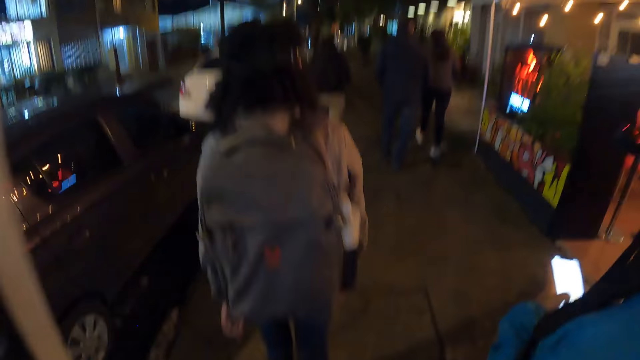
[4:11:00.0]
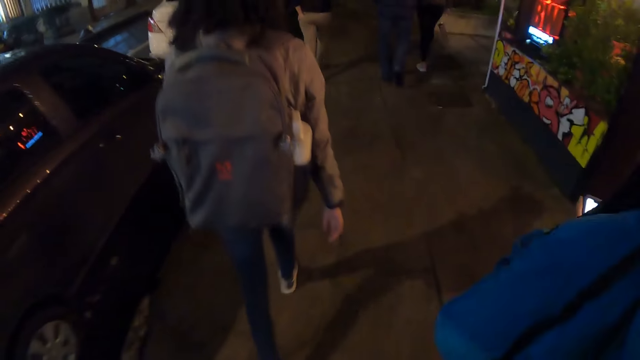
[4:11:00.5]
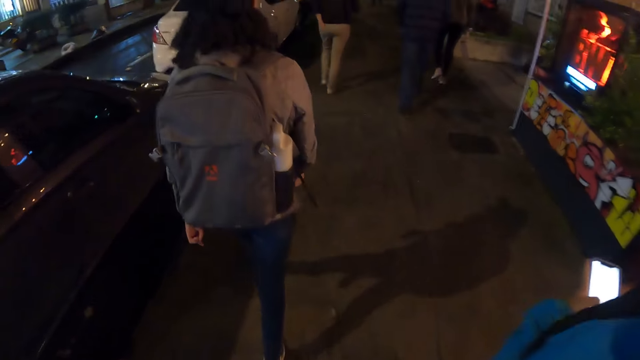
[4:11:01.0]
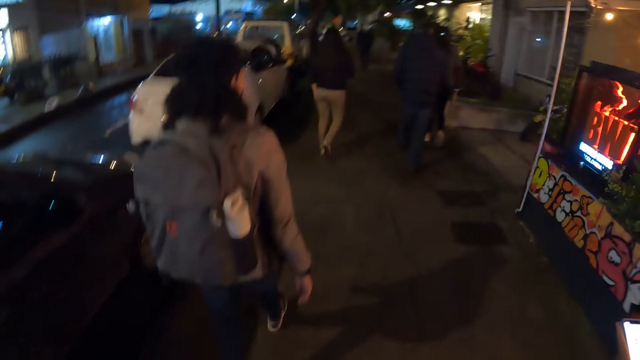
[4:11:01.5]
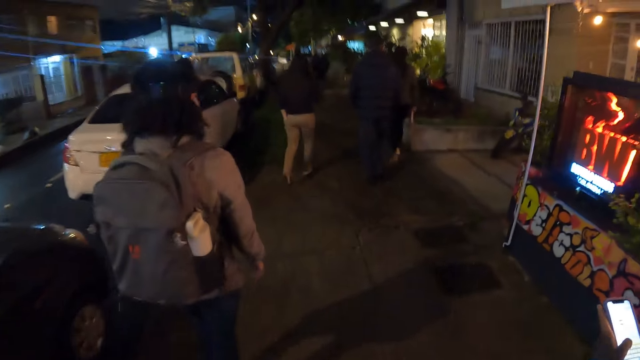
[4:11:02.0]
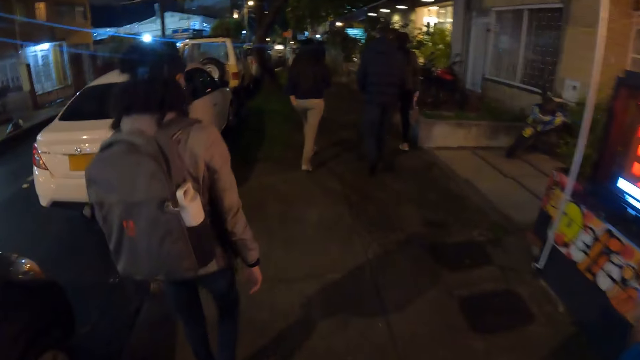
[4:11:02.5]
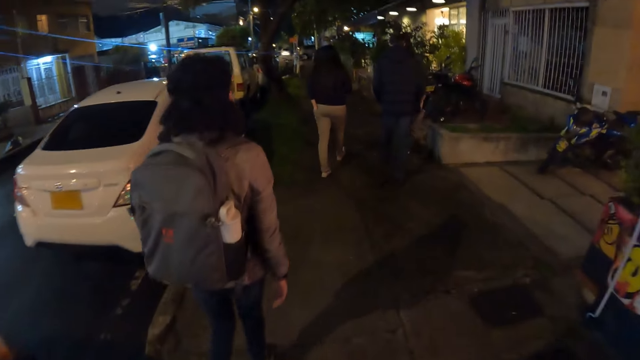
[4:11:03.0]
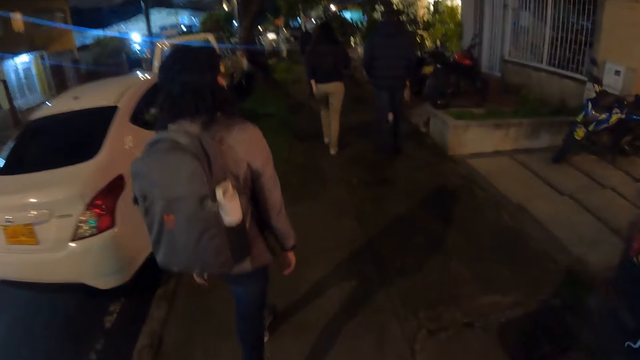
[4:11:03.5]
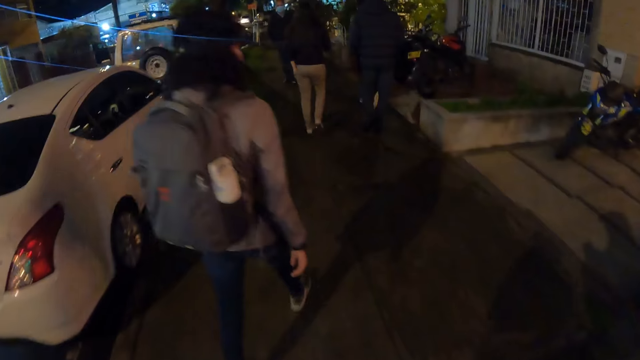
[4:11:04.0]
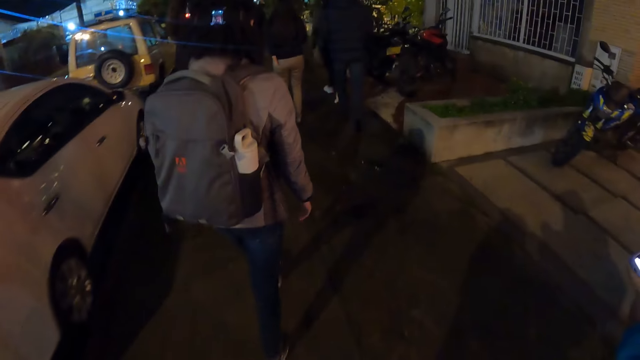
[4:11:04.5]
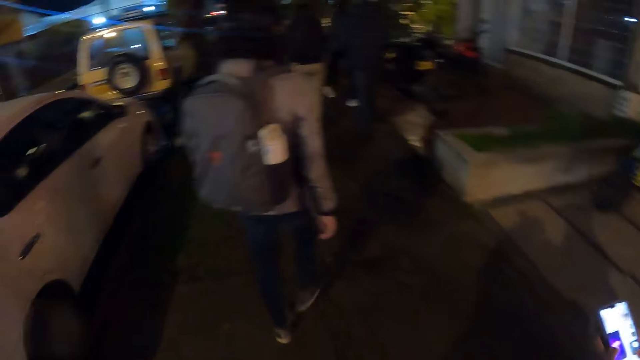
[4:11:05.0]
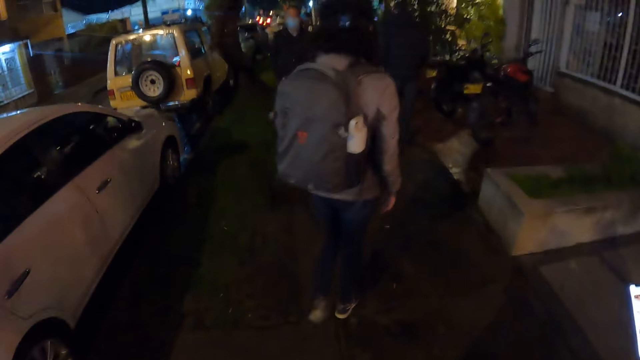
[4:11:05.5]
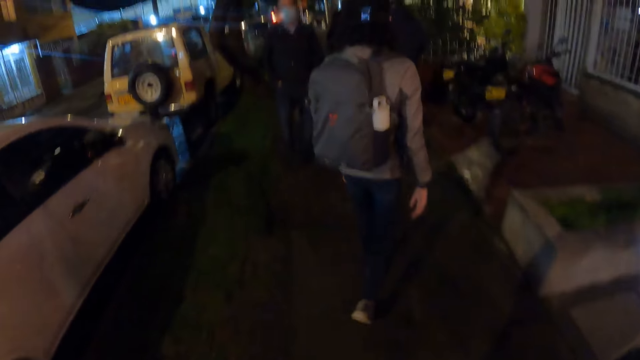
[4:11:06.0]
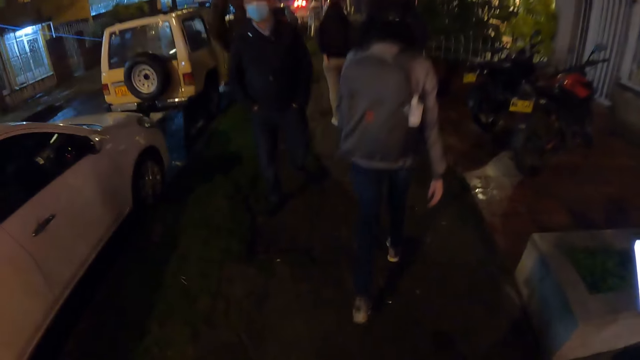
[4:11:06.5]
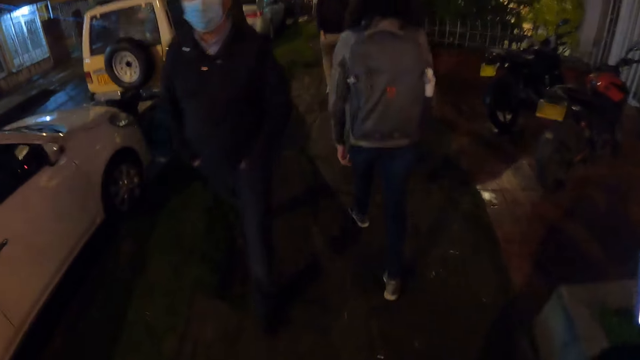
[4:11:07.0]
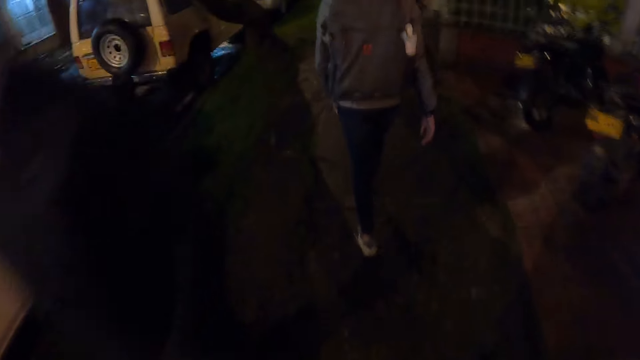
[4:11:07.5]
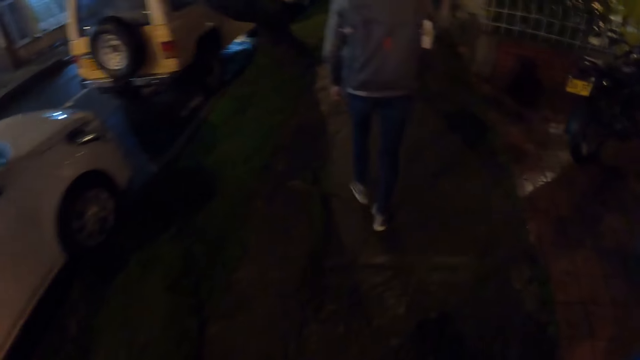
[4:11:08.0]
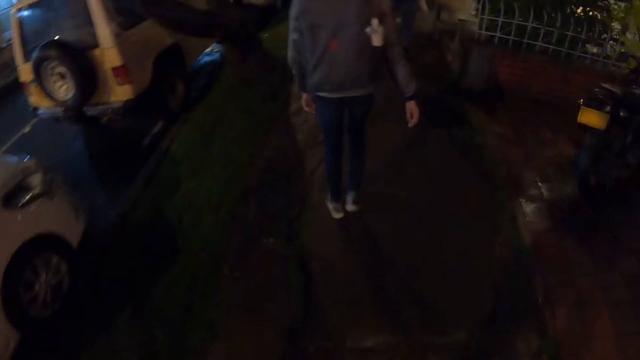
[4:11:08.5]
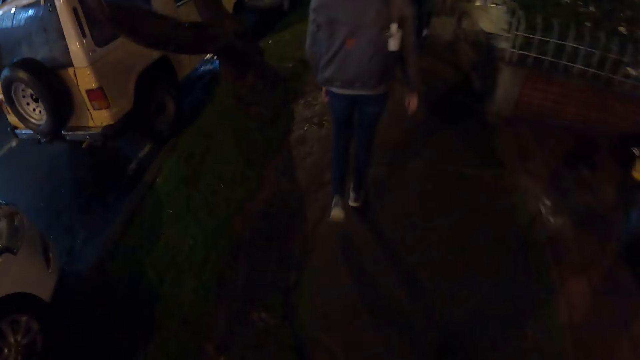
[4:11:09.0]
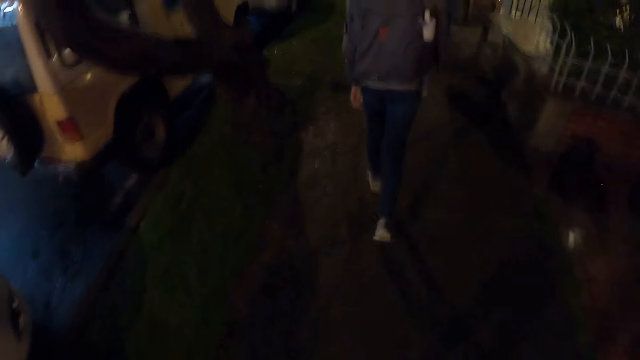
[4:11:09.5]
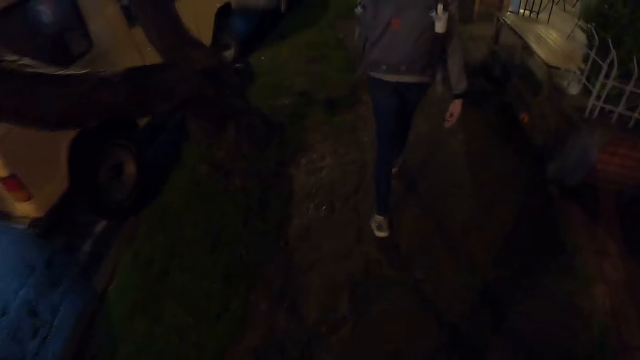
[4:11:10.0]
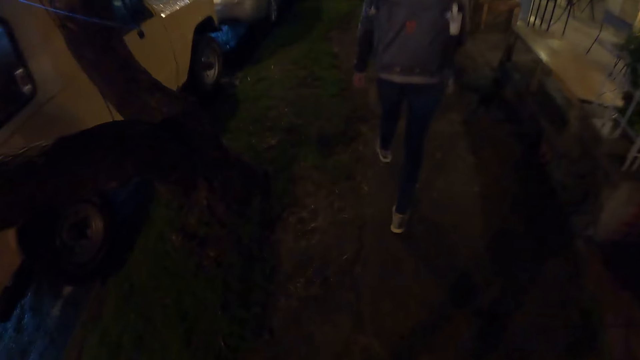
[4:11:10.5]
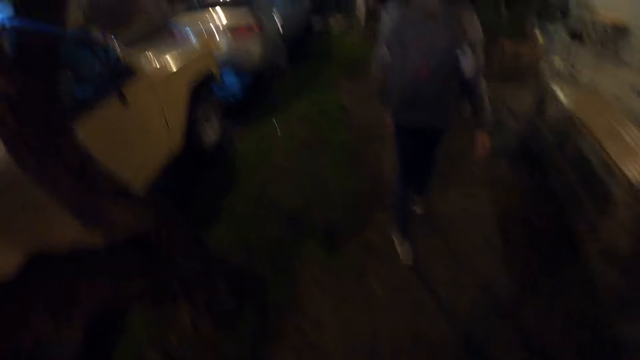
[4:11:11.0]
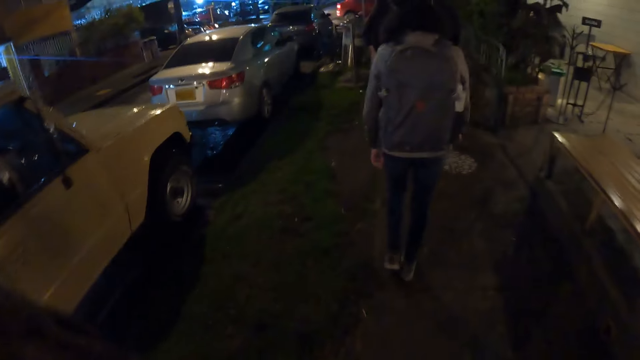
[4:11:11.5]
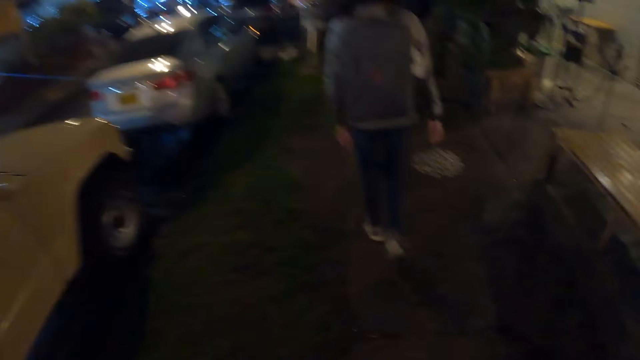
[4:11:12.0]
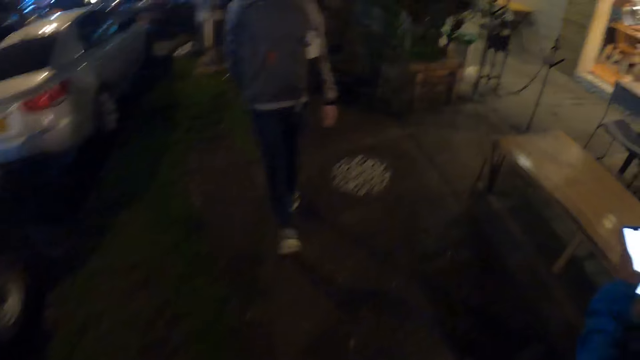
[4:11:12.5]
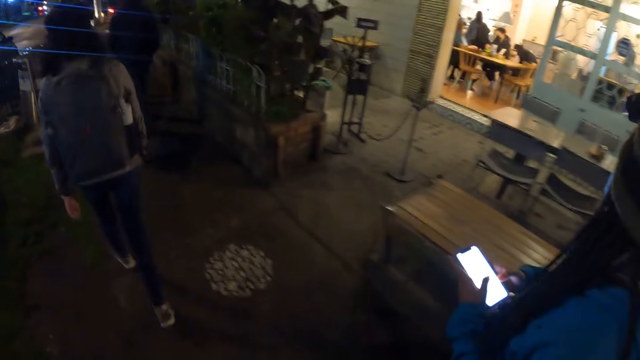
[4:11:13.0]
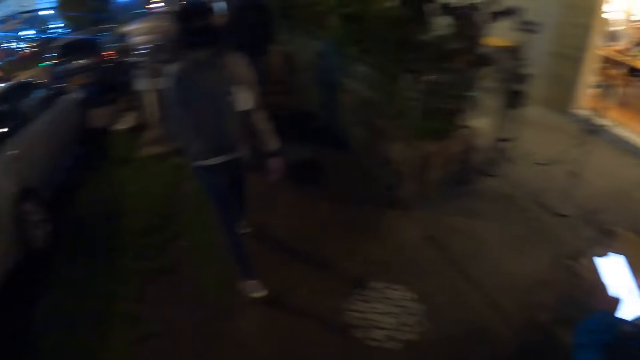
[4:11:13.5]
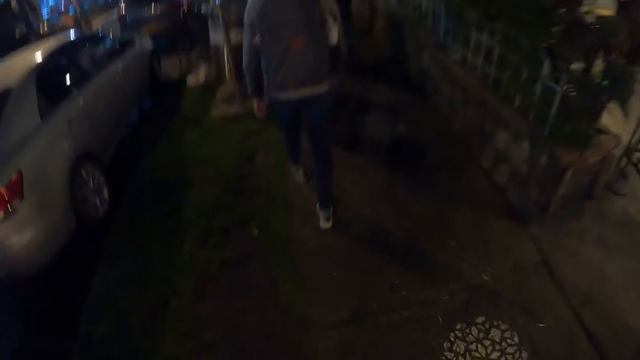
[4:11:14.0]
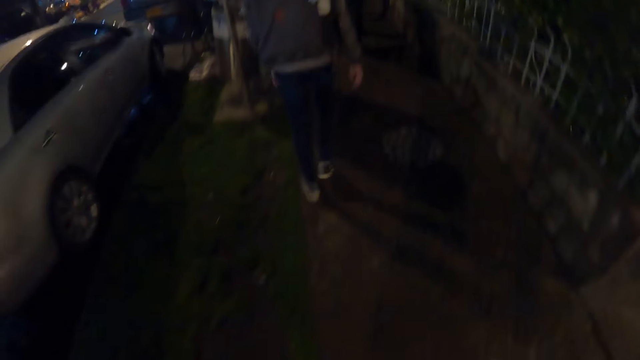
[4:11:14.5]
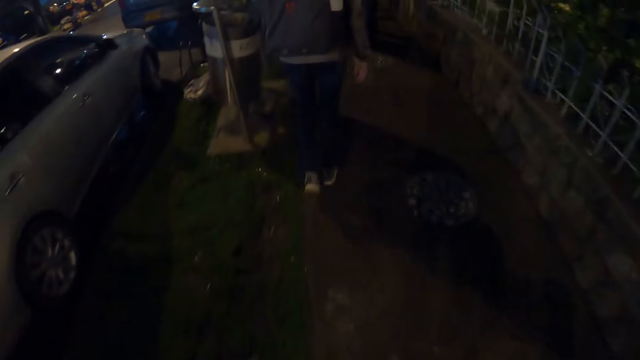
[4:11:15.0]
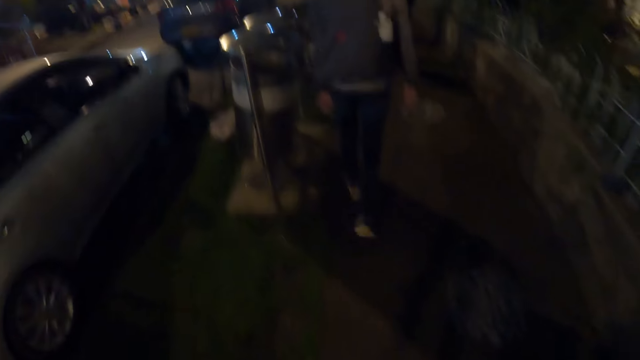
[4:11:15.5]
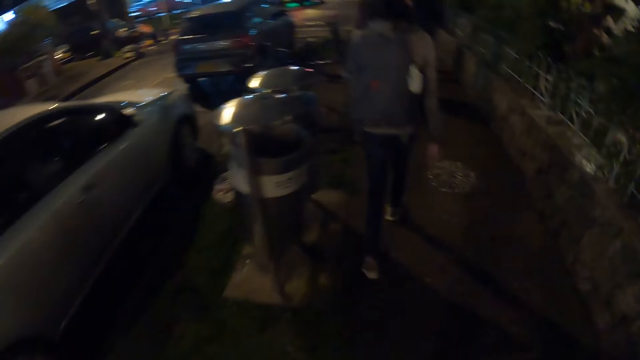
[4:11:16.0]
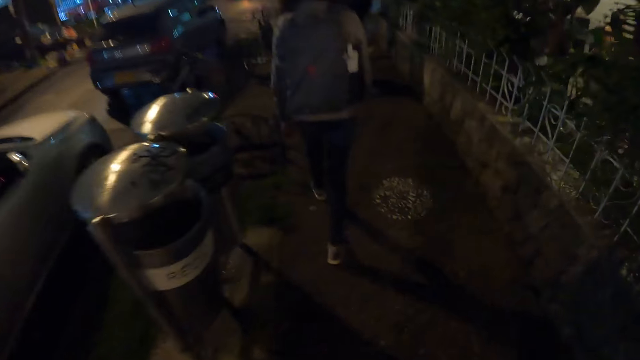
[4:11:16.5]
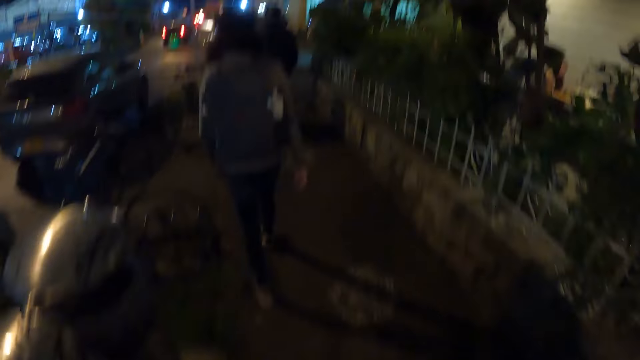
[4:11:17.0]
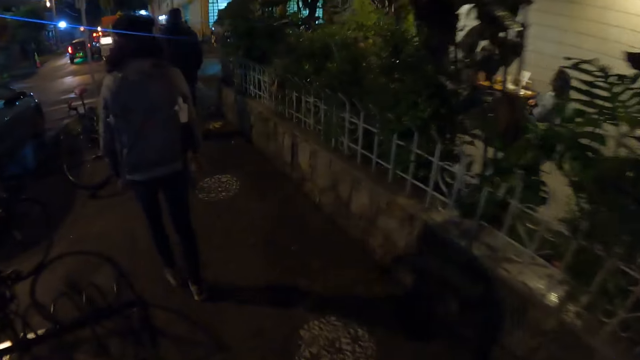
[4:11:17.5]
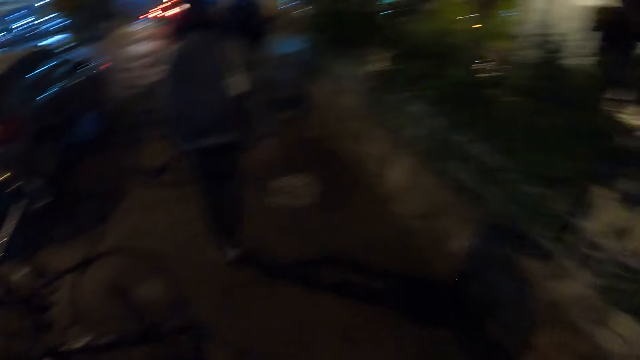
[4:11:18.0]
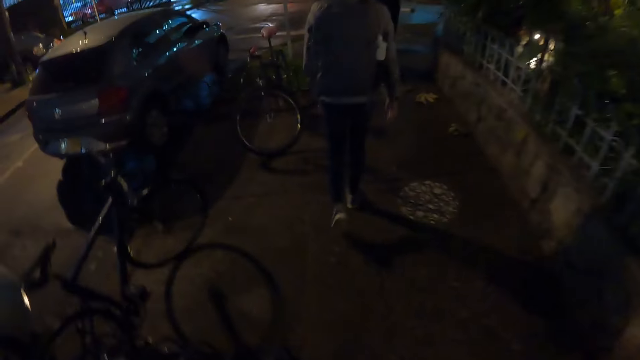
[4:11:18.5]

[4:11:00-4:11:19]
The camera wearer walks around. A person operates the phone.

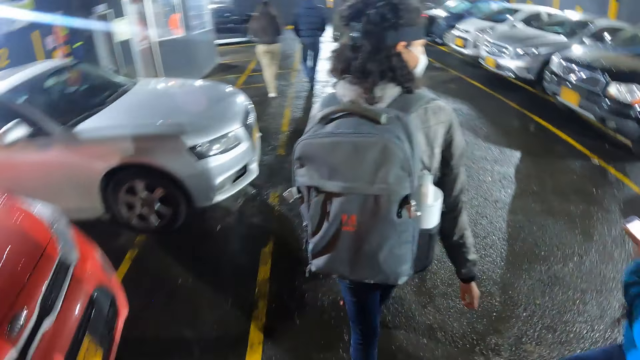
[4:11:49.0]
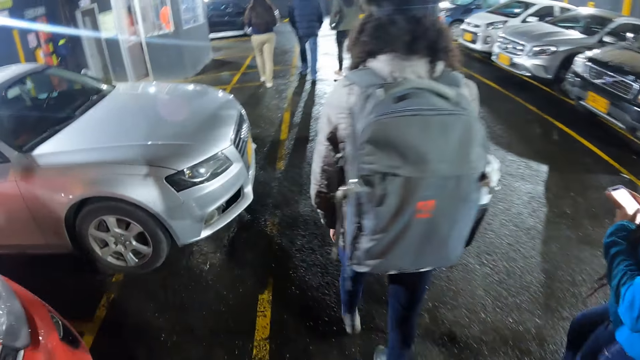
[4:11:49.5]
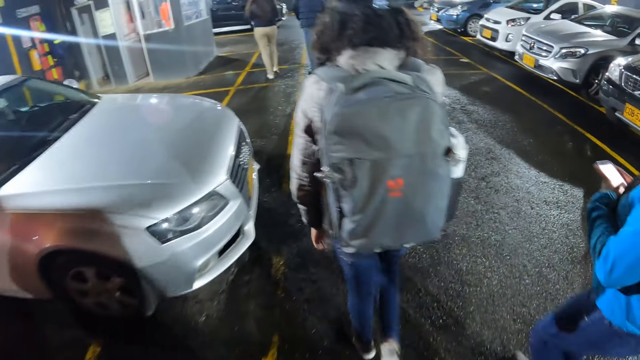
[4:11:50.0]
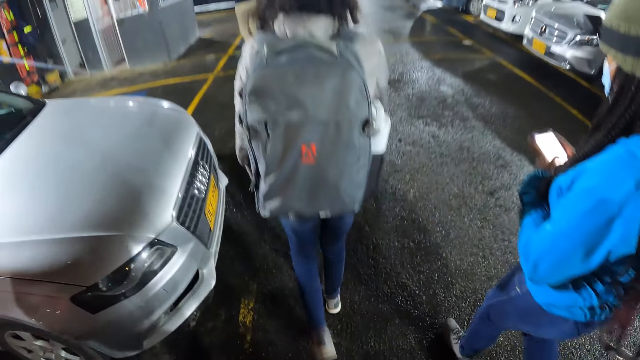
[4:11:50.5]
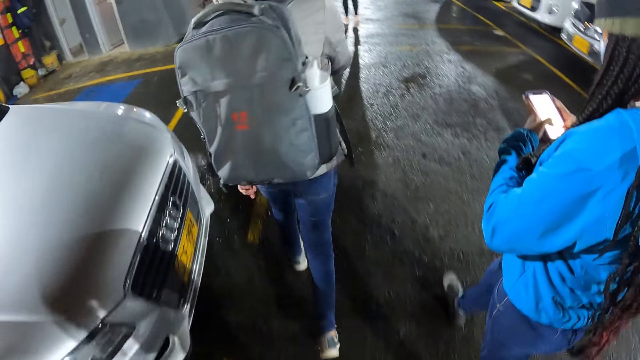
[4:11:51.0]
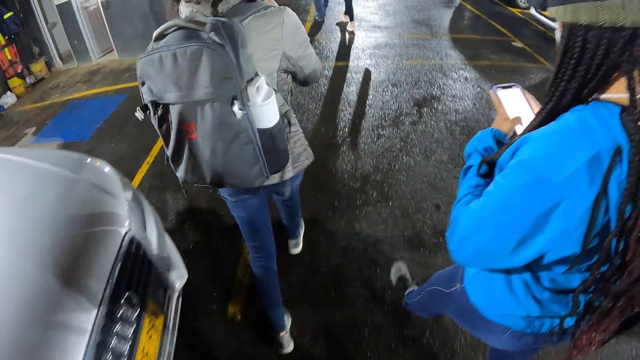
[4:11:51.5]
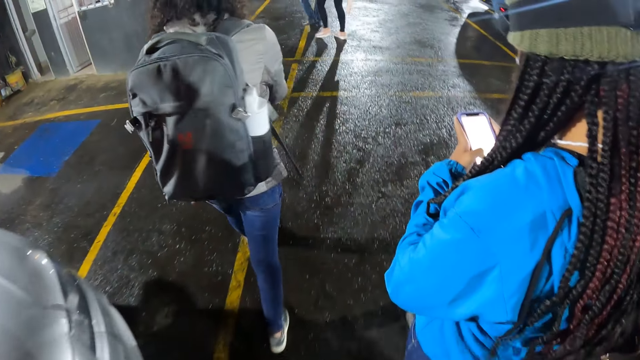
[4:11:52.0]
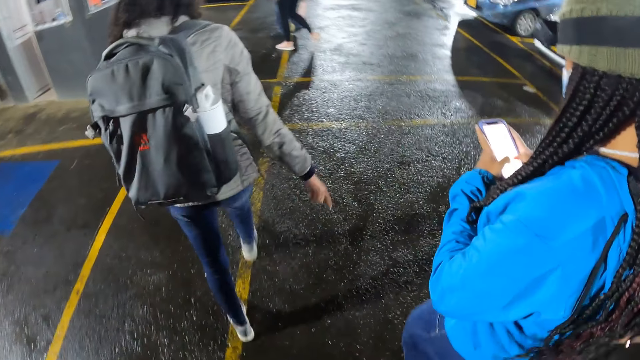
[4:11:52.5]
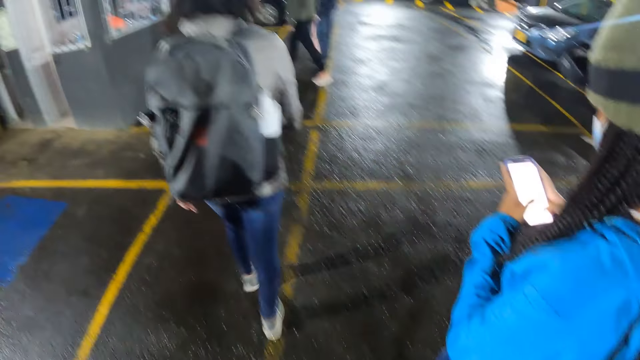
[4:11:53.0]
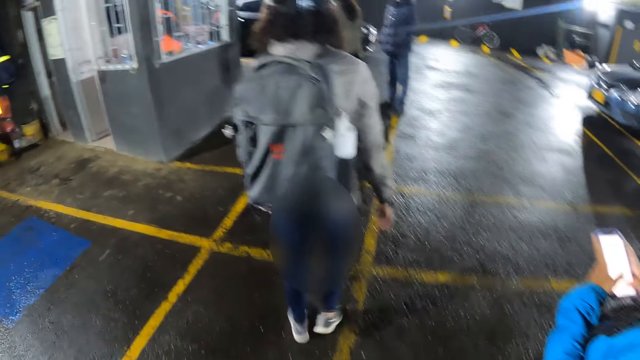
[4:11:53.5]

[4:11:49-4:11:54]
A person operates the phone.
